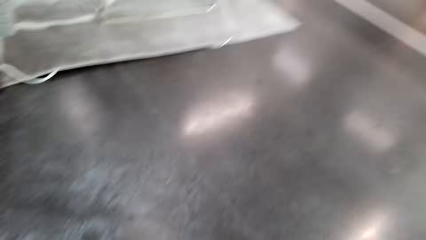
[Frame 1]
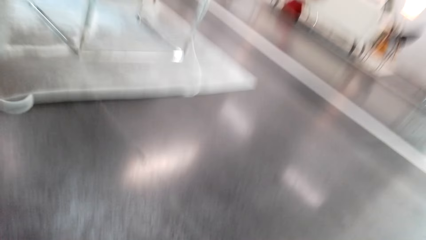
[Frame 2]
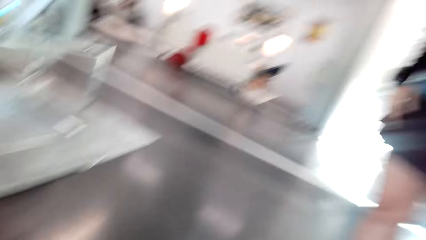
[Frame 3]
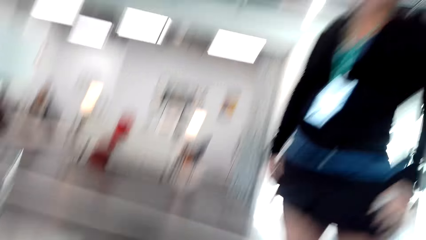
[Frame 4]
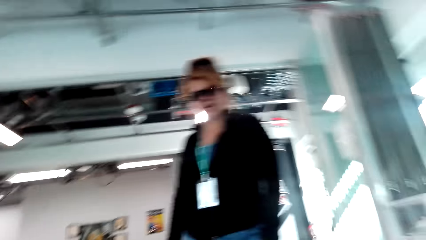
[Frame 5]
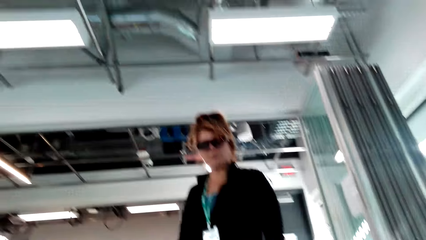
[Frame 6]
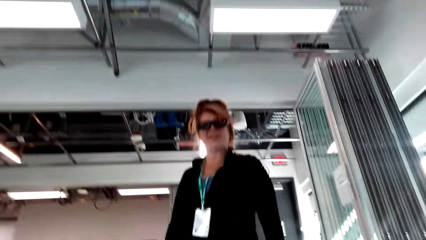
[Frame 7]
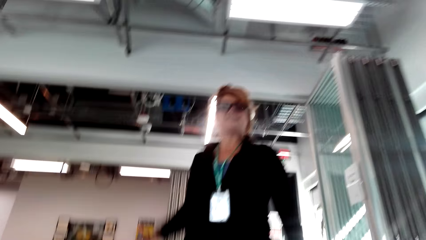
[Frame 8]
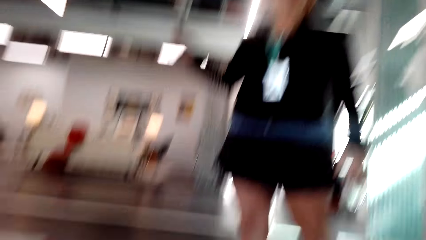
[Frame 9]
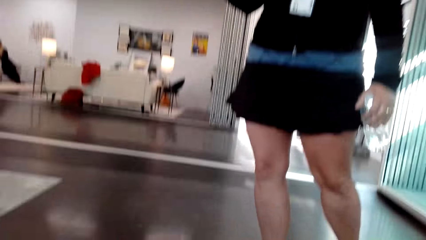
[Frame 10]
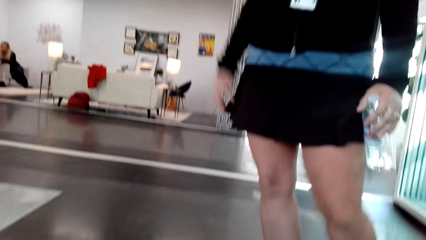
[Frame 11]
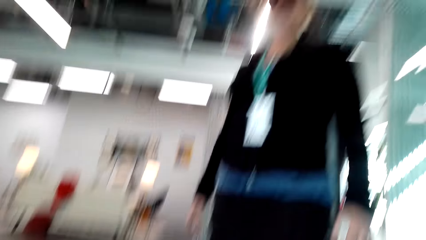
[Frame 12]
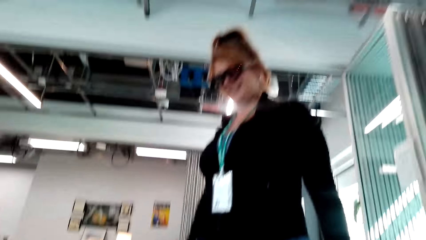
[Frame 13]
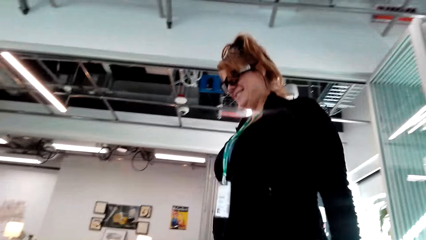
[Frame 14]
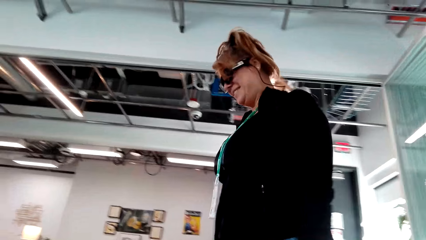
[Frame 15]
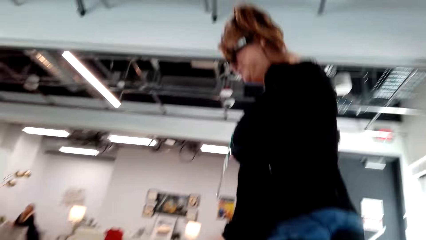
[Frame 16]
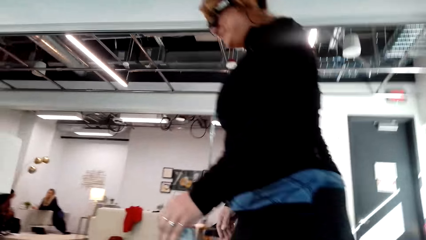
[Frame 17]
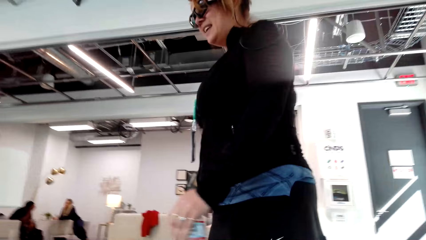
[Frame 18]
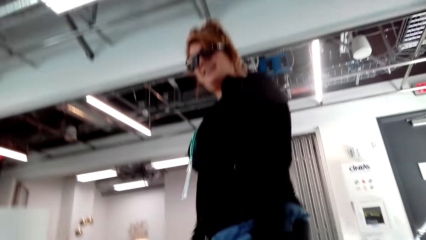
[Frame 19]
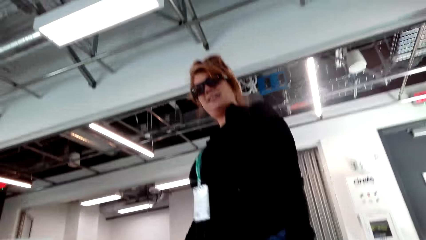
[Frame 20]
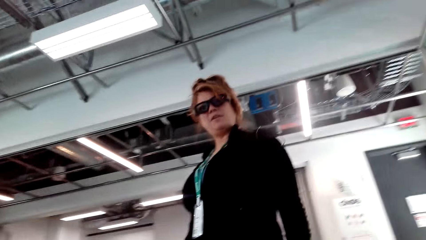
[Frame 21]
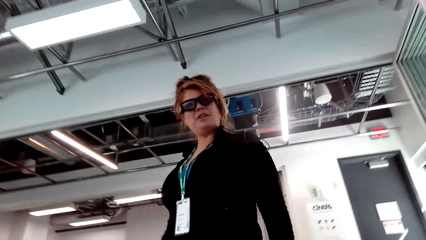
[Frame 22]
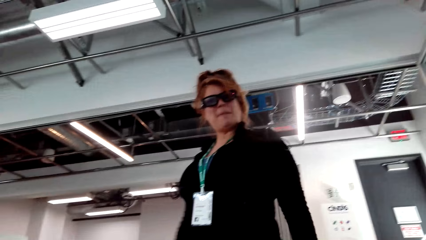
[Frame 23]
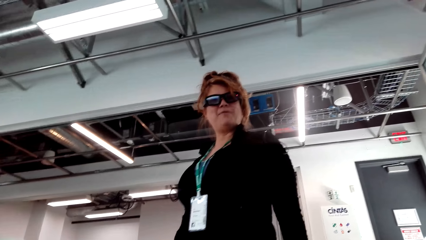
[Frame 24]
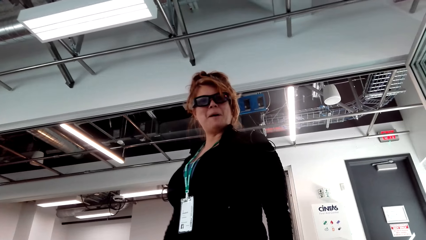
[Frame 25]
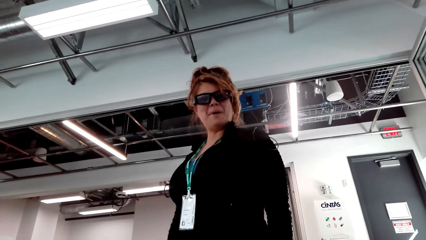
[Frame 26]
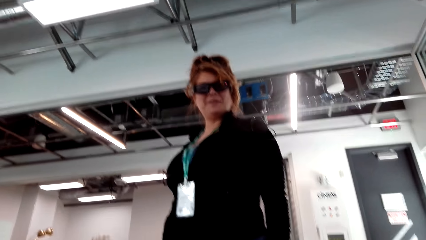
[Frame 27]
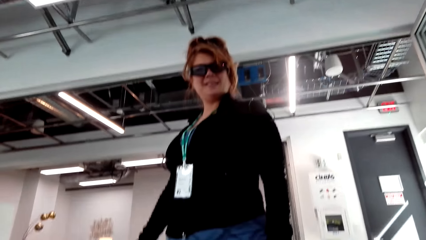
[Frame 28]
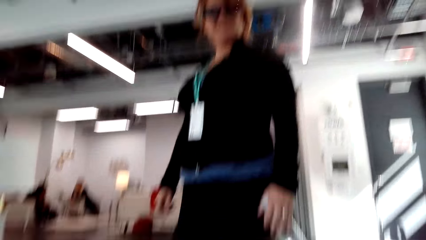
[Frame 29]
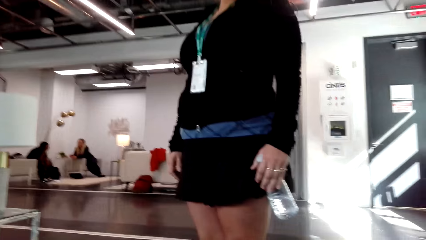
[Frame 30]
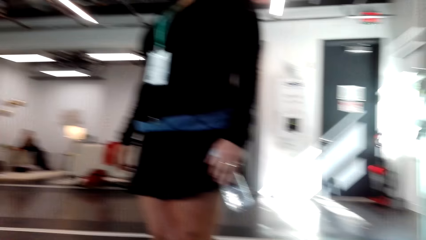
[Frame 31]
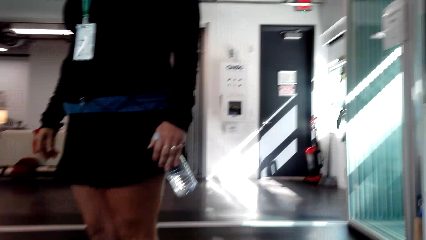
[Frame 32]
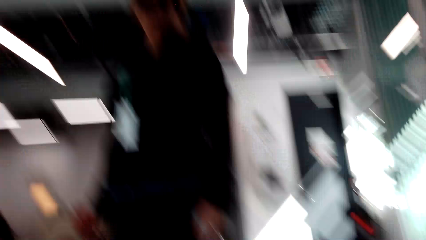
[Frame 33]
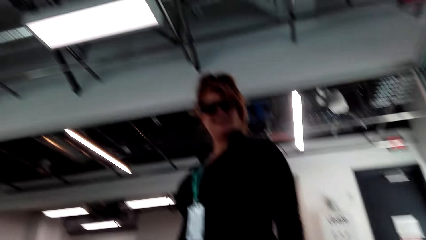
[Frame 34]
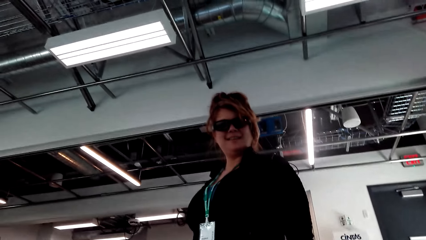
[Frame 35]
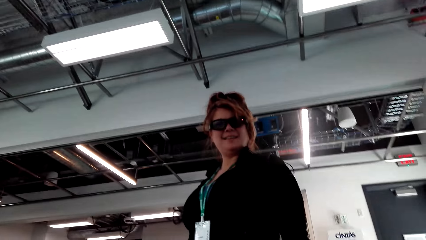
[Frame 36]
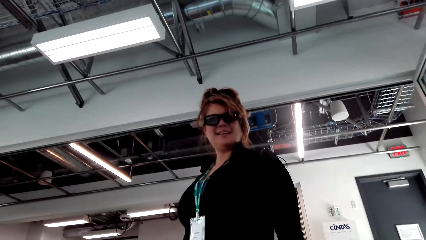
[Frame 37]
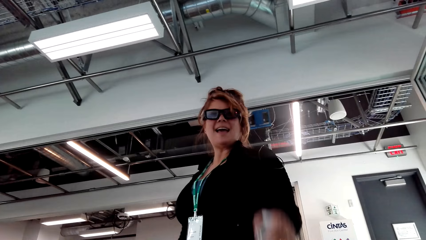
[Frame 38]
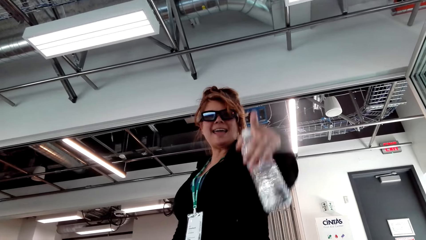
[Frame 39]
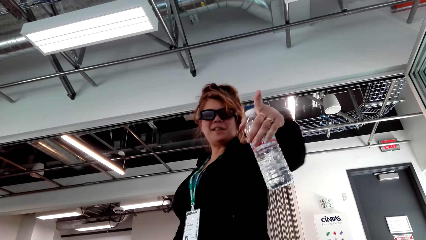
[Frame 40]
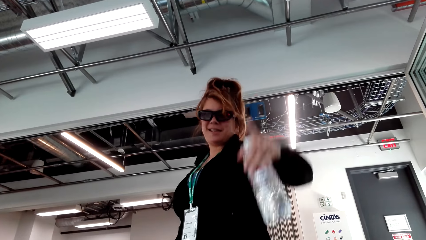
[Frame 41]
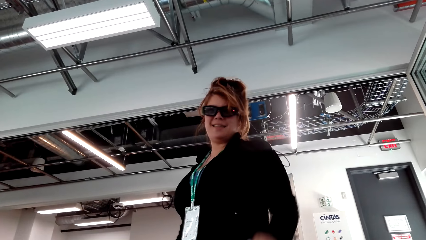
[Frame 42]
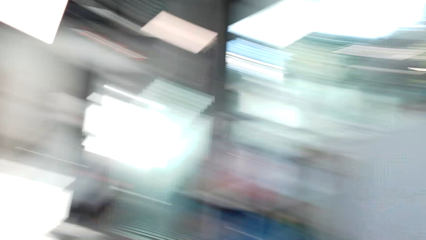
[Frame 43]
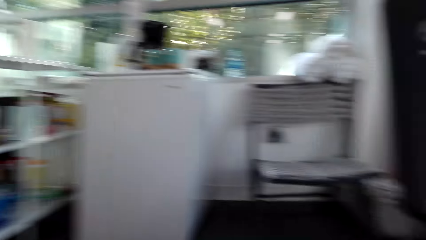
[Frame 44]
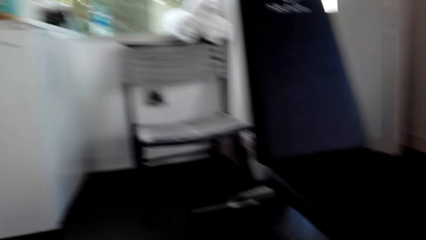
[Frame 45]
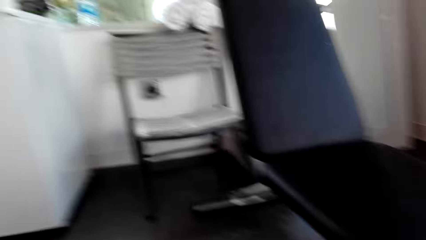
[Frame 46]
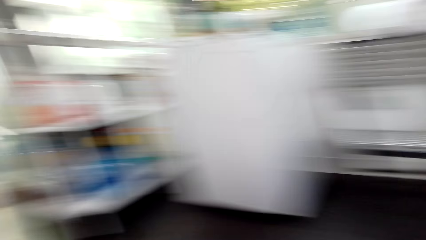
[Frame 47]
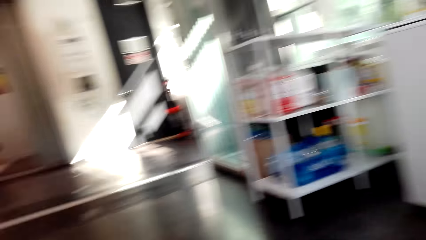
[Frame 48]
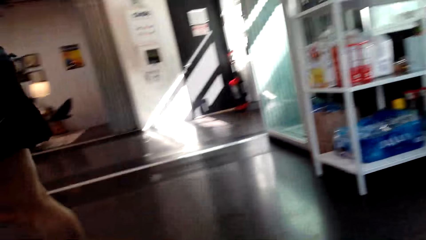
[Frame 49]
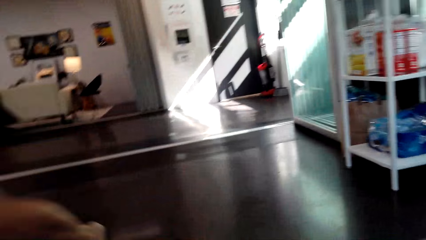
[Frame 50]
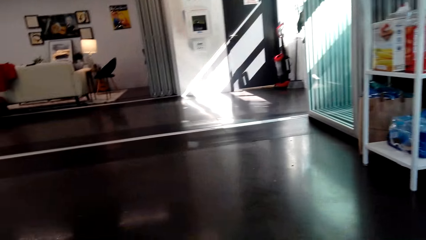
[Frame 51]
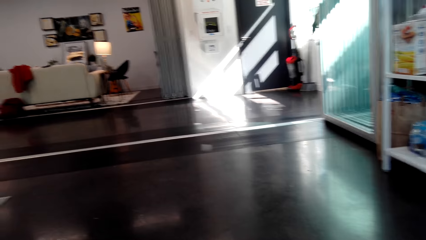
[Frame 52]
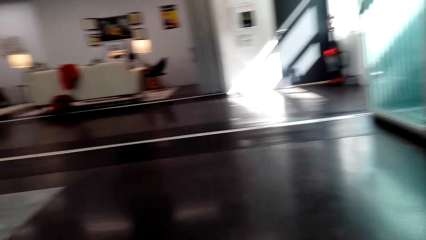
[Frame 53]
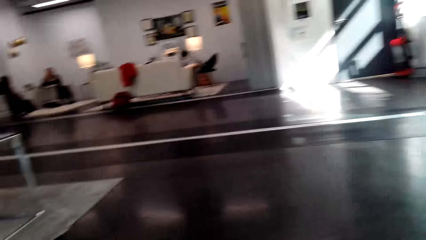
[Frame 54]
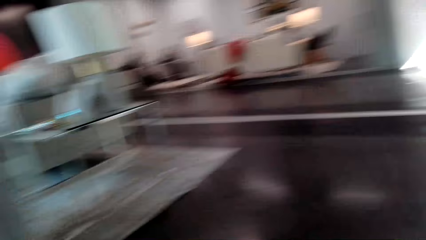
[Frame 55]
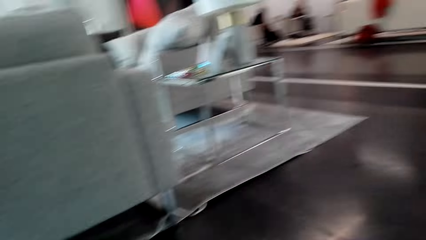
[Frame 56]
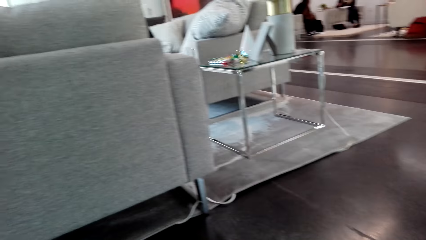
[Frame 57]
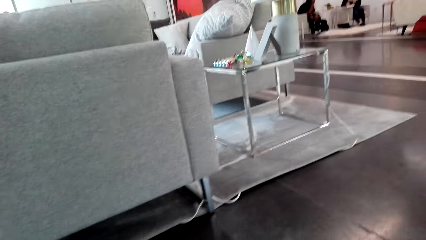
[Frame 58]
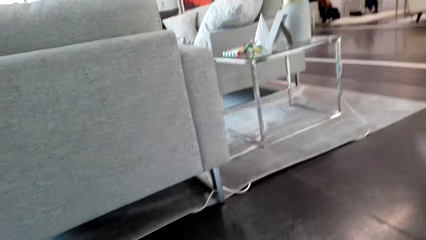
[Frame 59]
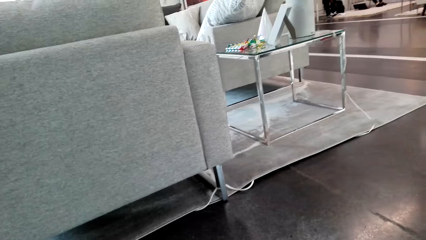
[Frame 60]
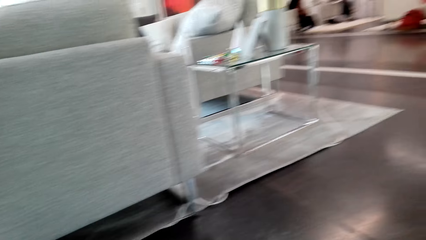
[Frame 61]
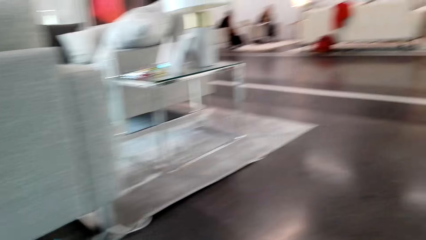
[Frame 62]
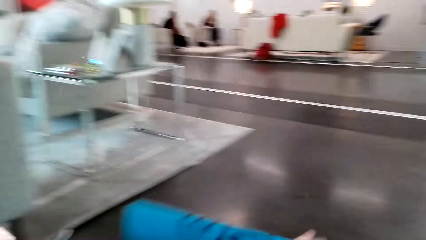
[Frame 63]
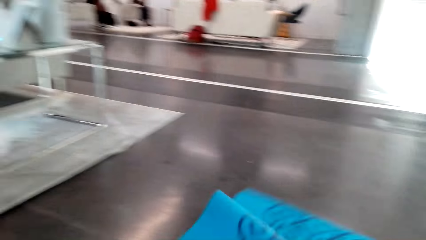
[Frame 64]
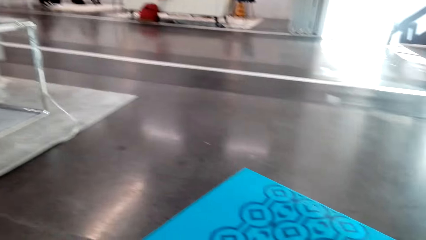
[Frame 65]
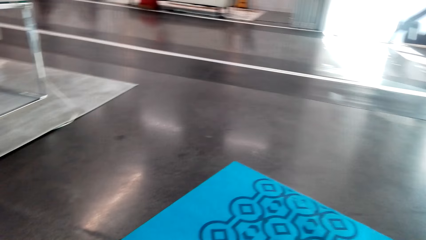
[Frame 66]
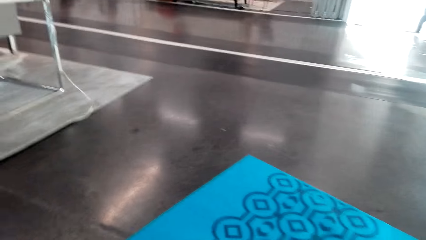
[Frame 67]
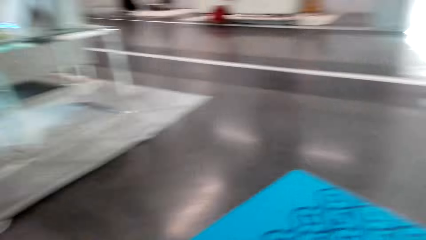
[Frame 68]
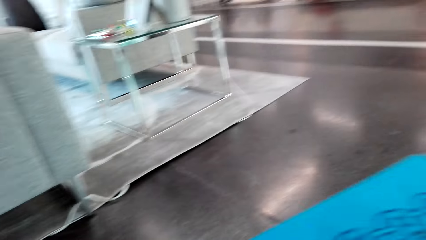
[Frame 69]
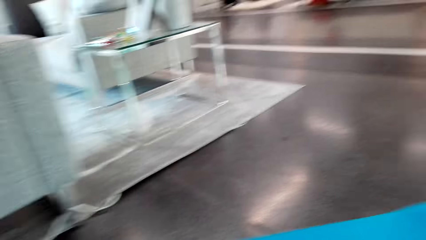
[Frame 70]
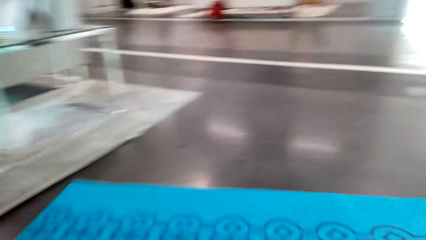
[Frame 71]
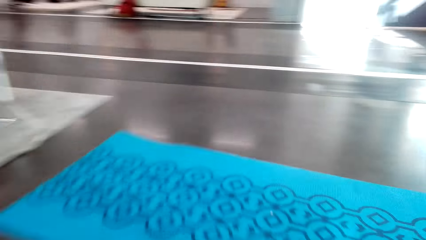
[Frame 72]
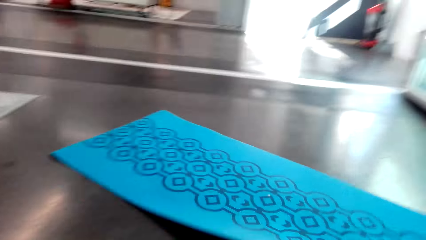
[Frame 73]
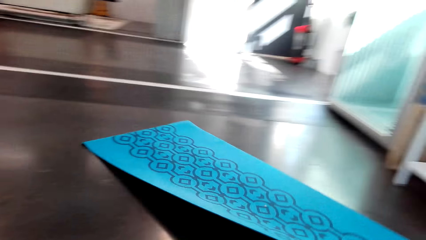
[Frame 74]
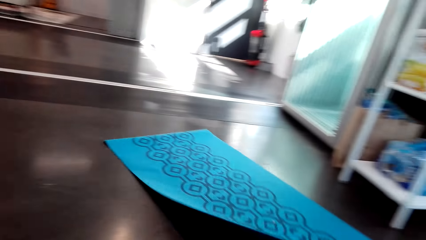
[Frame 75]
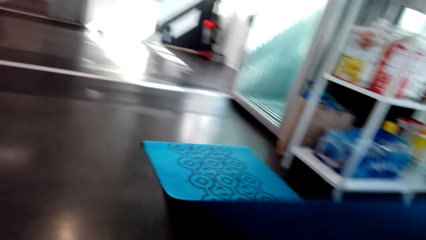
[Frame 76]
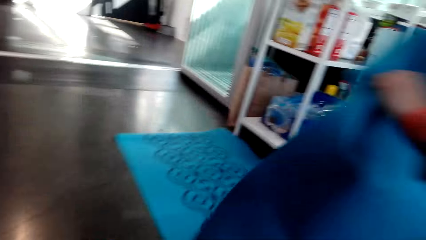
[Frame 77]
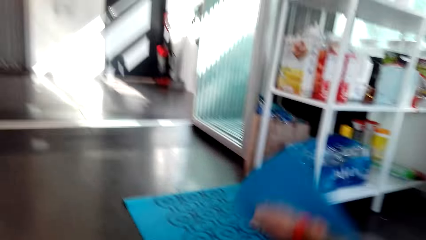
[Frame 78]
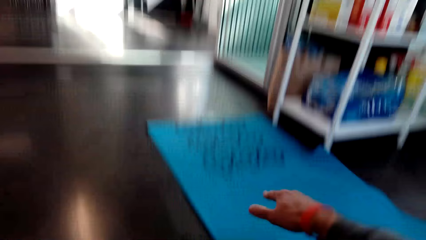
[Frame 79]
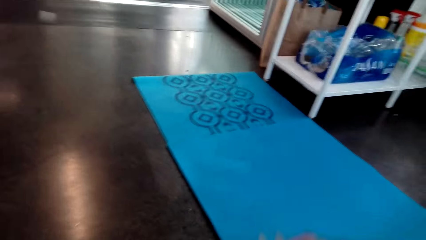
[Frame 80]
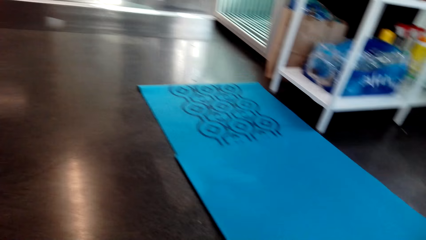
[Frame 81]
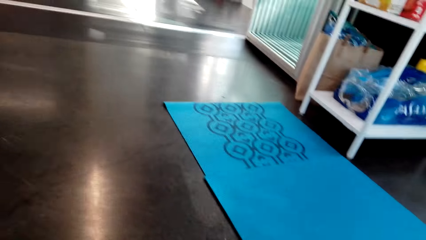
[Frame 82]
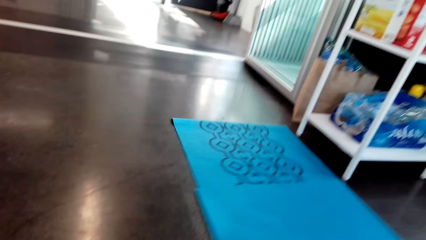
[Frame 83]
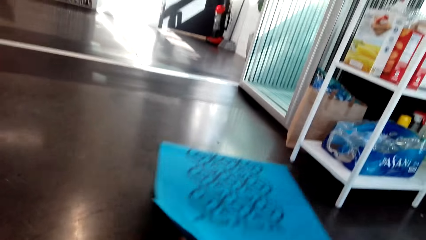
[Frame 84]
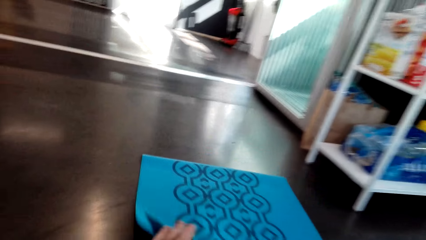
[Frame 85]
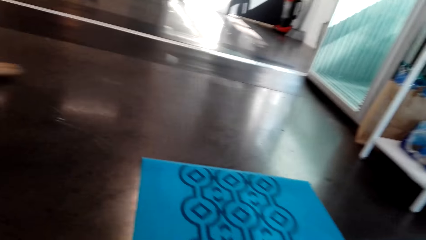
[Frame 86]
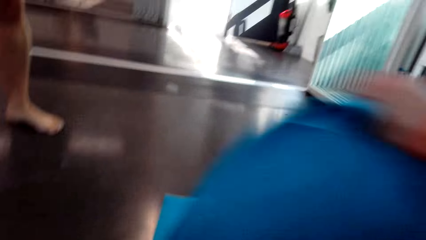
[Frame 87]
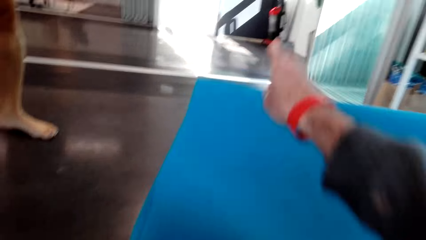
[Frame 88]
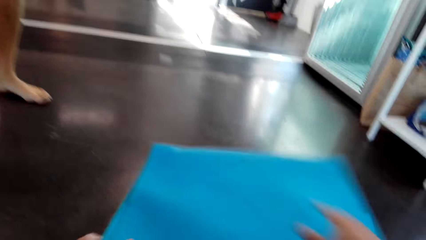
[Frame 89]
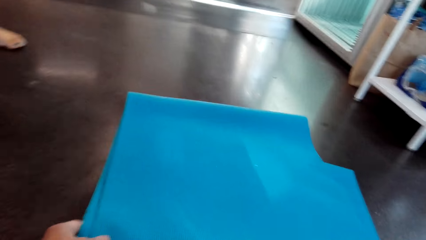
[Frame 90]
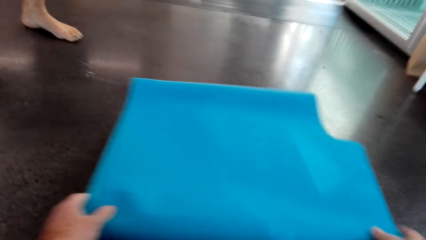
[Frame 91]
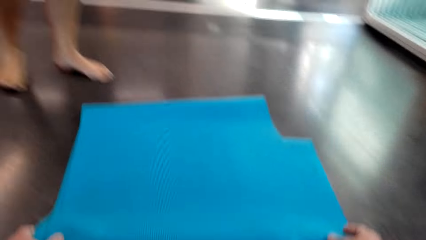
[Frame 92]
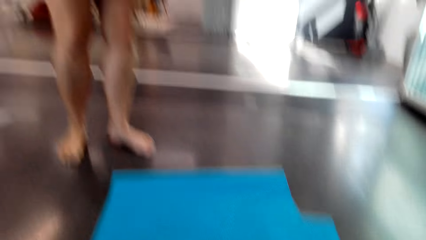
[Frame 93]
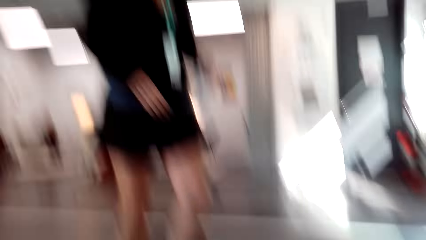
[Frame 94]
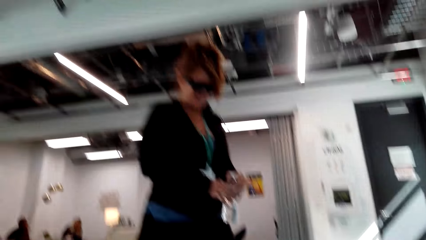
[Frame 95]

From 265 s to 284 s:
The camera wearer sits down. A woman interacts. The woman points at the sofa with a finger. The camera wearer looks around. They move a mat or carpet on the floor. They fold the mat. They throw the carpet. They pull the mat and fold the mat.
